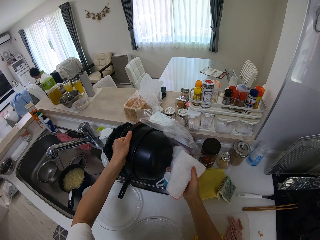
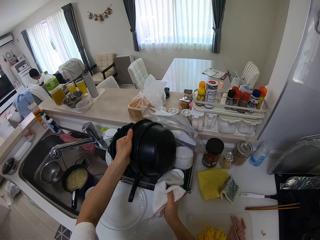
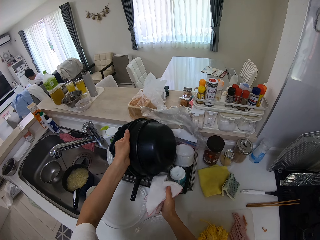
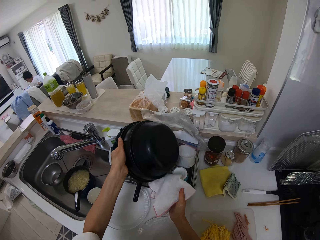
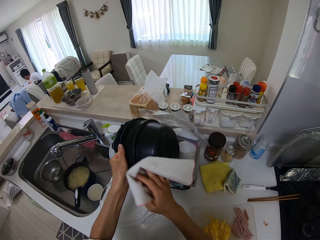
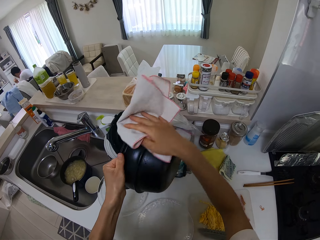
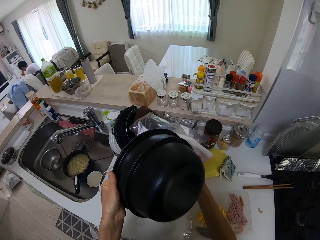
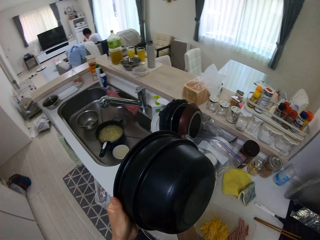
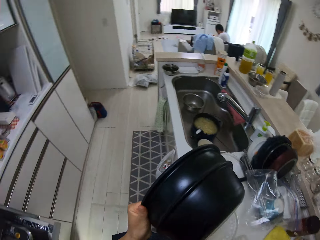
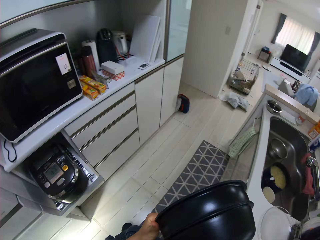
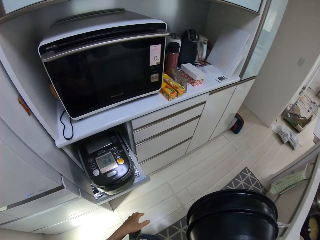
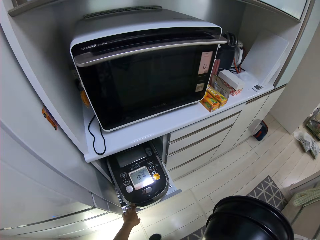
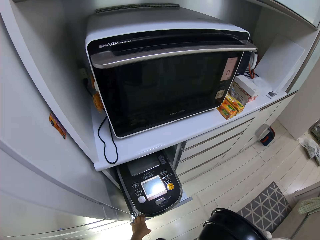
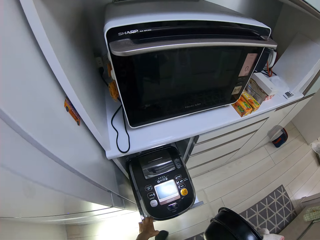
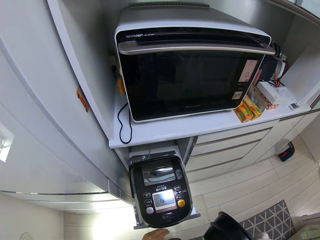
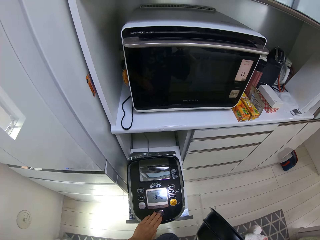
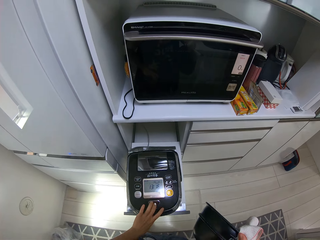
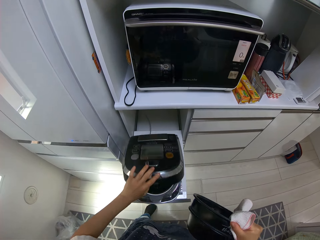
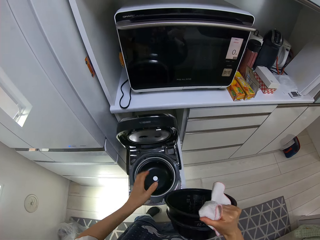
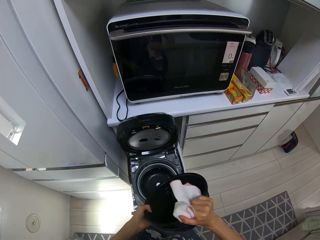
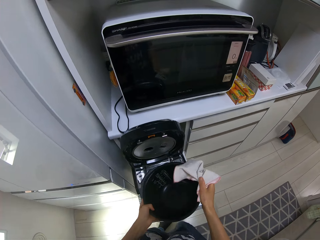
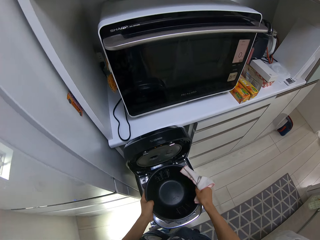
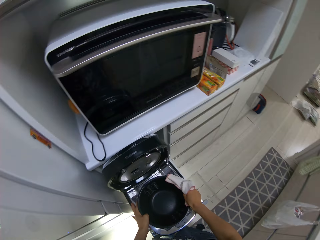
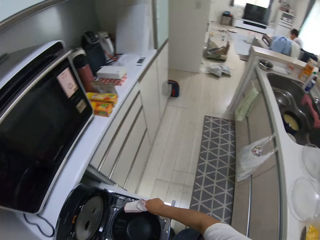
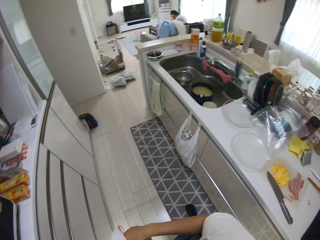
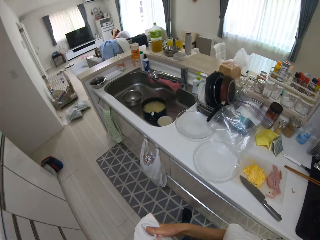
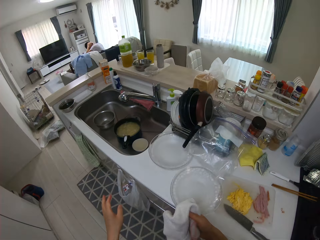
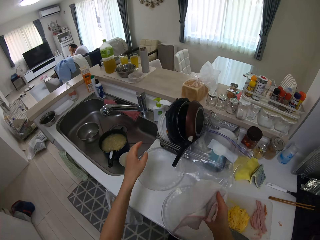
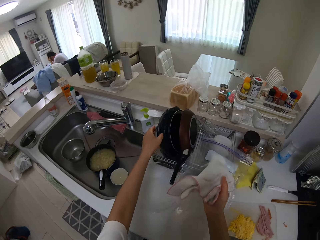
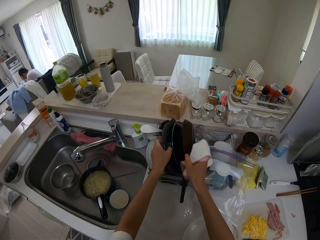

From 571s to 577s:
The camera wearer picks a pot on the rack with her left hand. She wipes the pot with the piece of cloth. She walks around the kitchen. She pulls a drawer. She pulls out a rice cooker from the drawer in the kitchen. She opens the rice cooker. She walks around the kitchen. She drops the pot into the rice cooker.

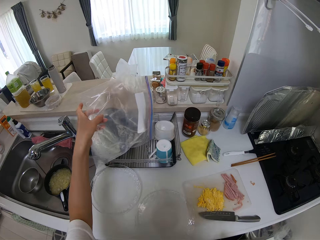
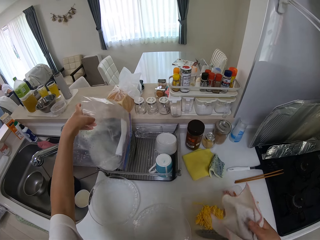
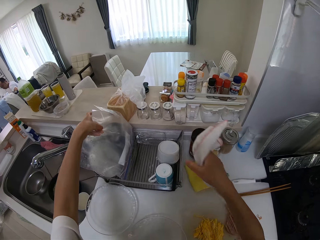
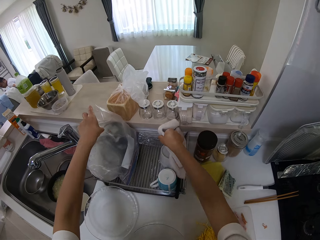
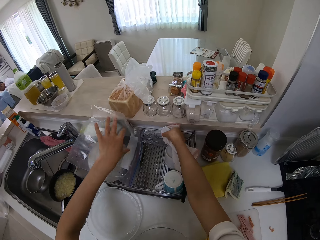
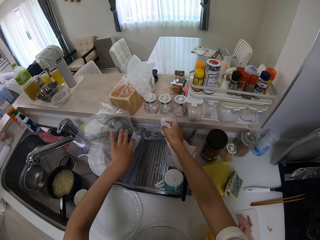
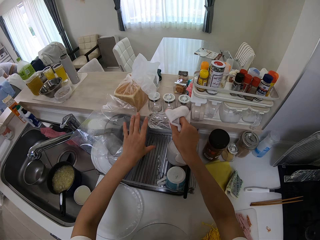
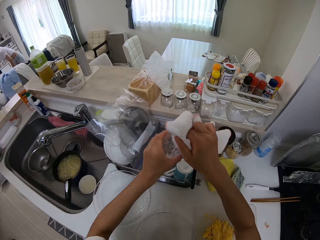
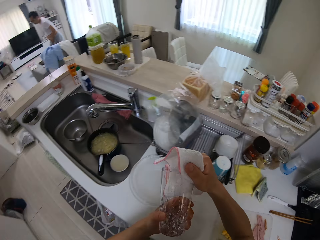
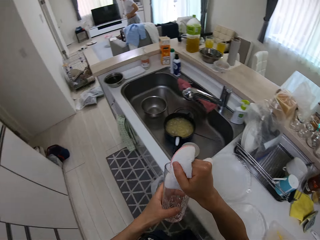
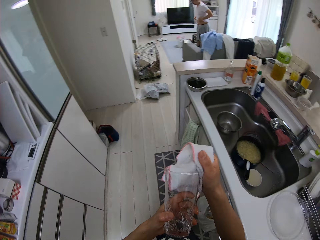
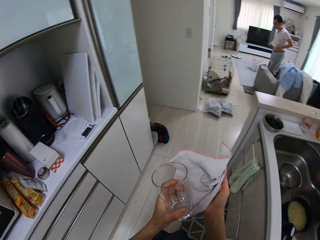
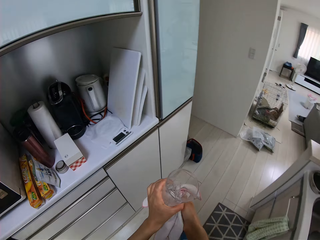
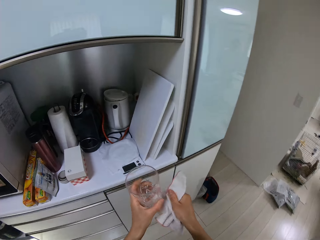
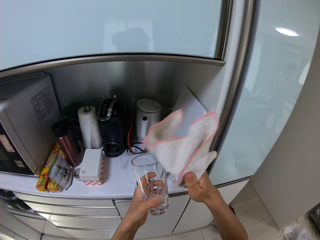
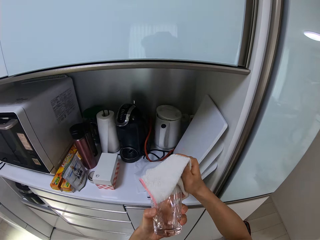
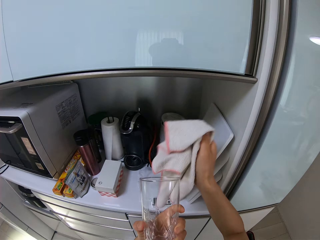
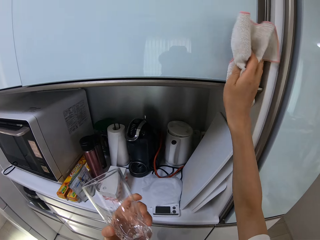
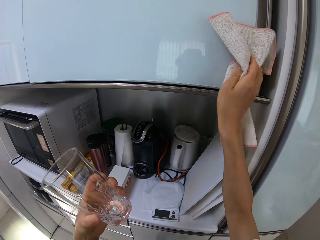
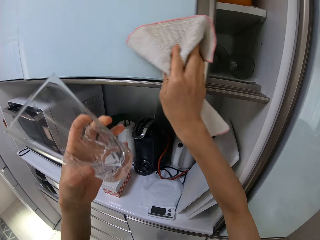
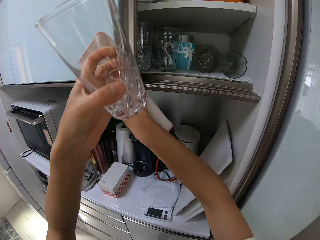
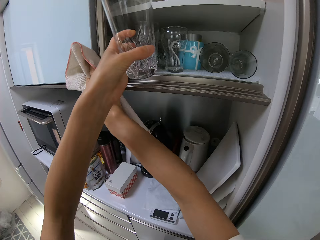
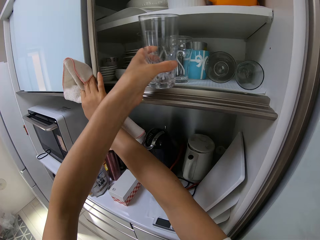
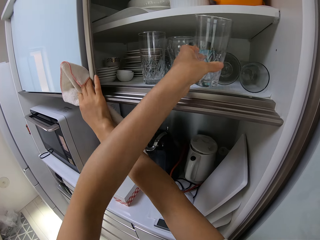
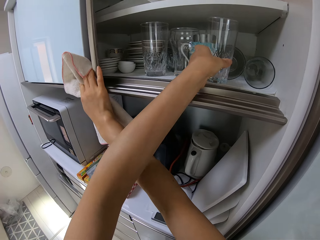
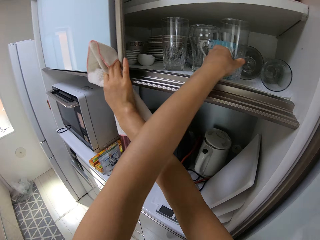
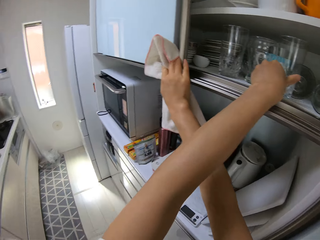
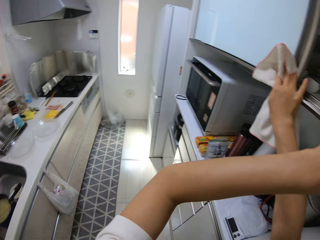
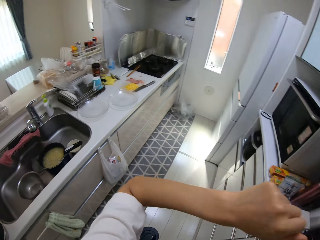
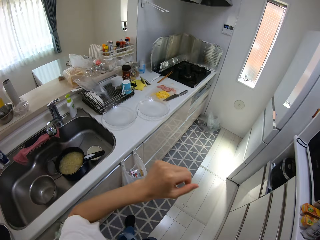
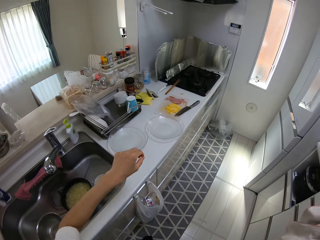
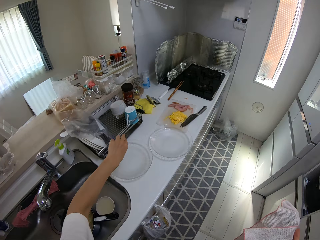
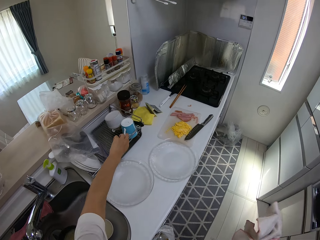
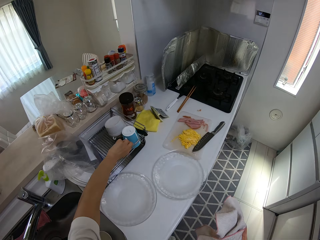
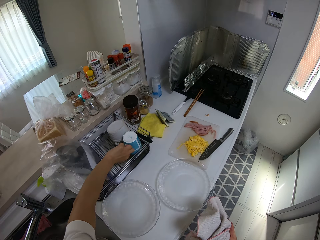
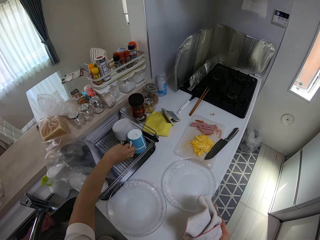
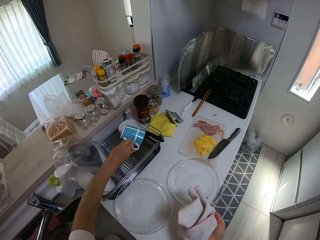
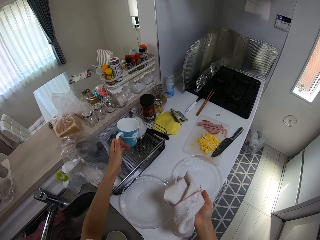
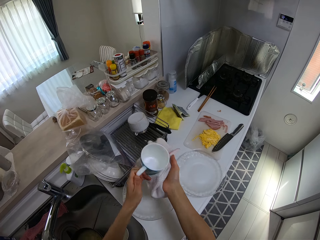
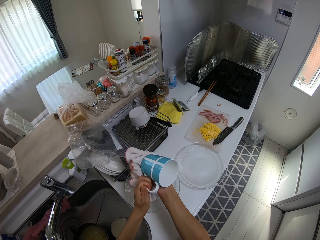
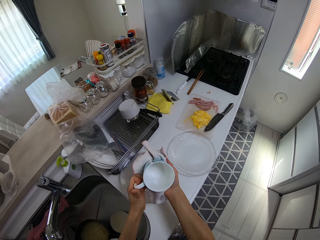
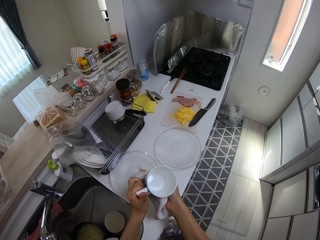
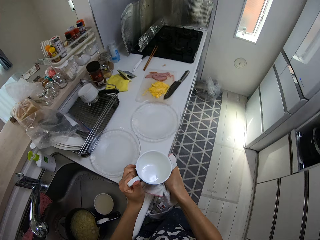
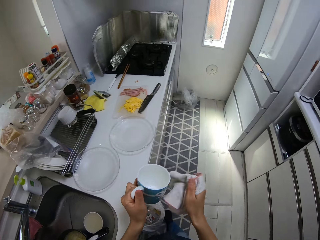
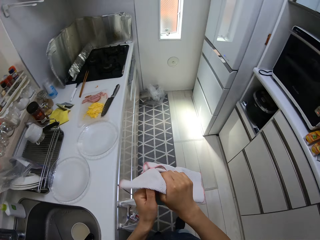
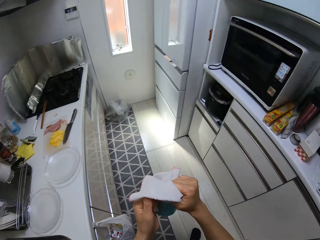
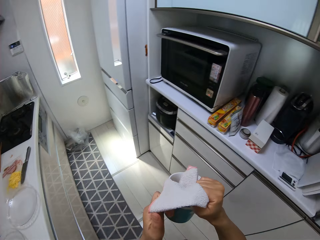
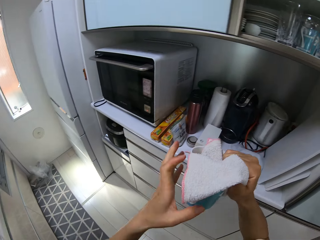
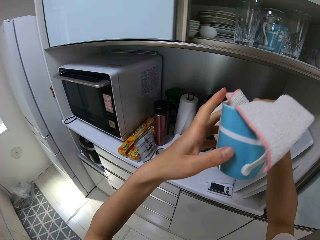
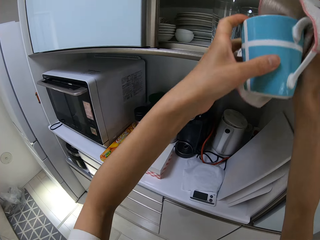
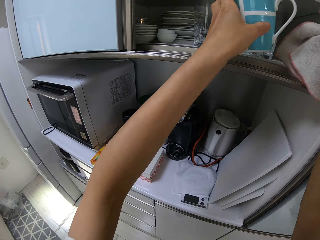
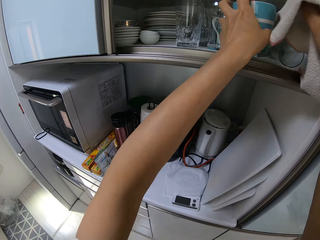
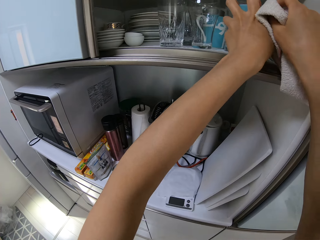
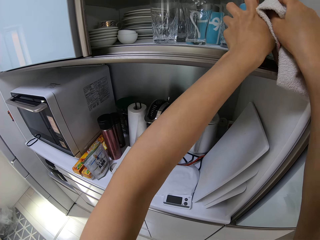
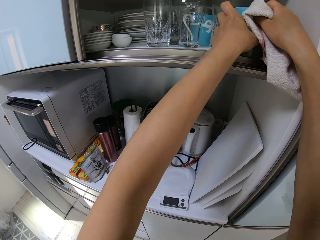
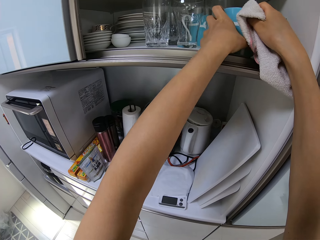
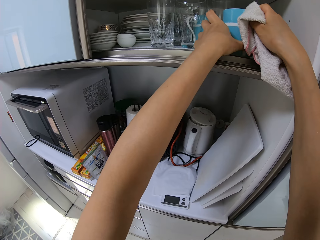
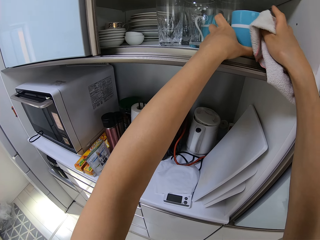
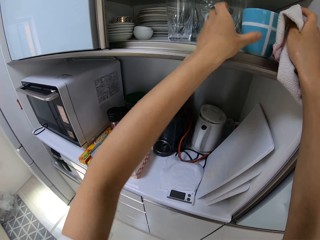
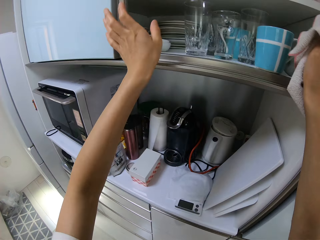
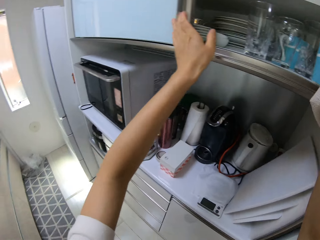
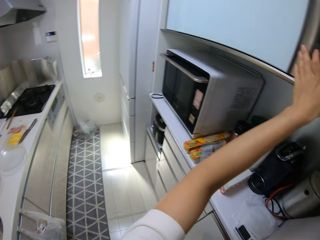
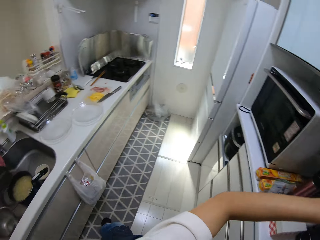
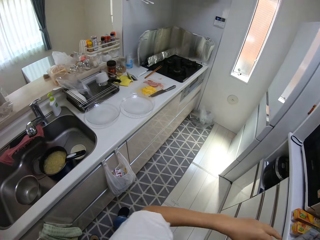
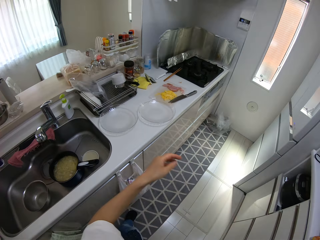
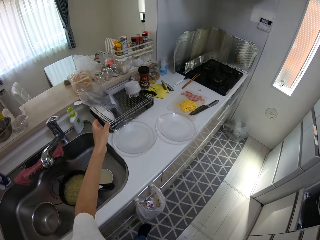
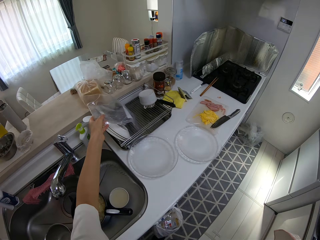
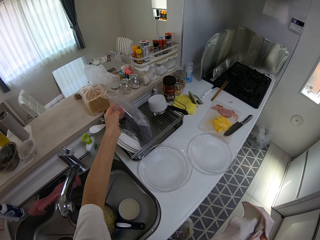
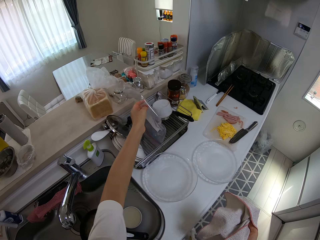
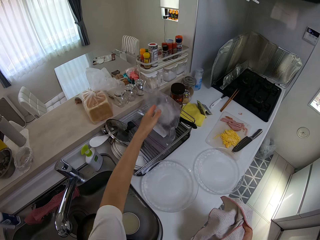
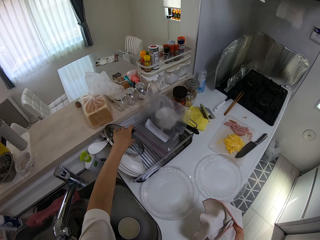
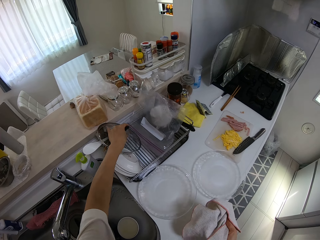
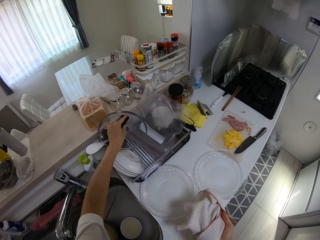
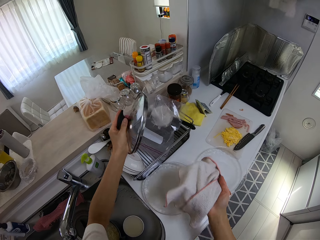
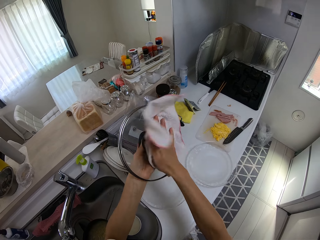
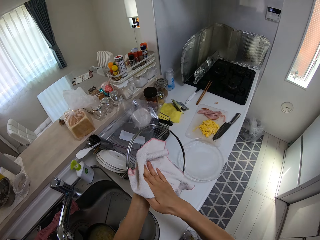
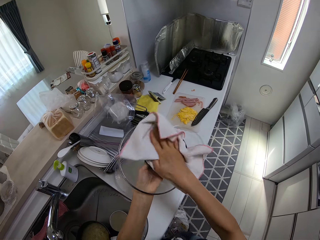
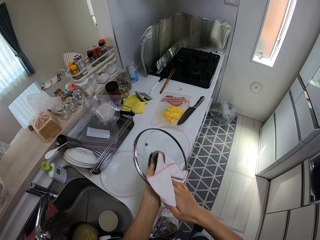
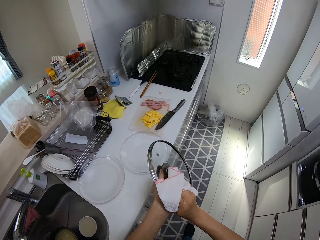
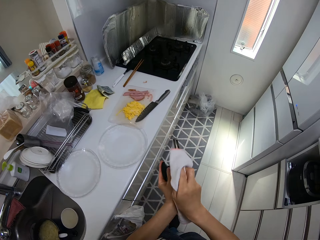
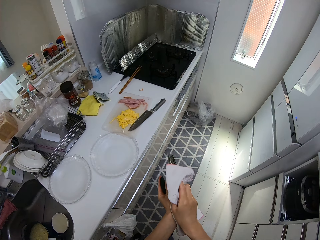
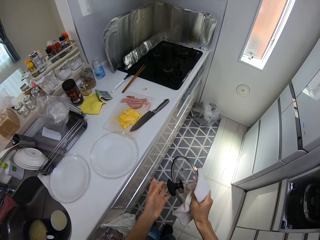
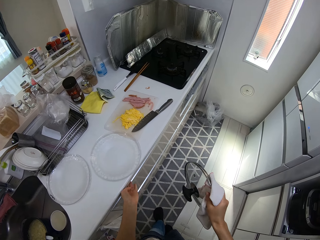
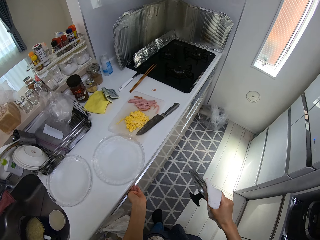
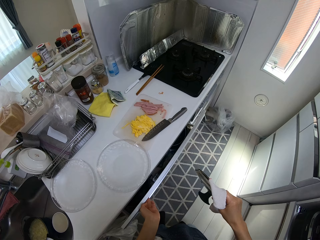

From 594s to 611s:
The camera wearer puts a grip seal bag in a utensil holder rack. She picks a cup on the rack with her right hand. She wipes the cup with the piece of cloth. She walks around the kitchen. She opens a cupboard in the kitchen. She drops the cup in the cupboard. She walks around the kitchen. She picks another cup on the rack on the cabinet with her left hand. She wipes the cup with the piece of cloth. She walks around the kitchen. She drops the cup in the cupboard. She pulls a cabinet door. She walks around the kitchen. She pushes the grip seal bag on the rack aside. She picks a lid on the rack on the cabinet with her left hand. She wipes the lid with the piece of cloth. She walks around the kitchen.
